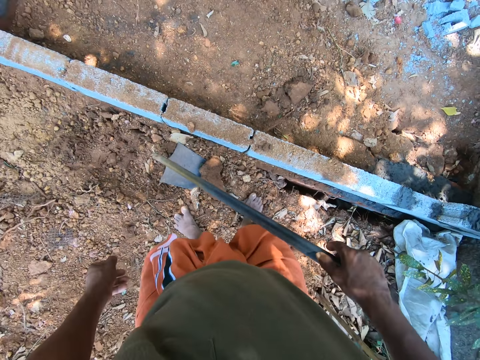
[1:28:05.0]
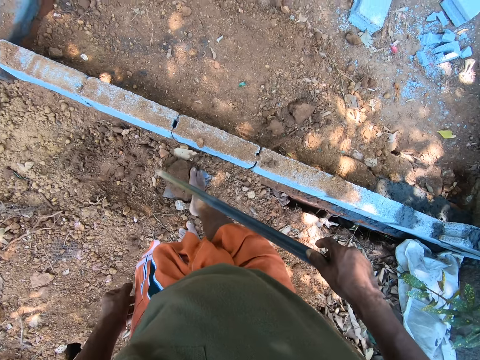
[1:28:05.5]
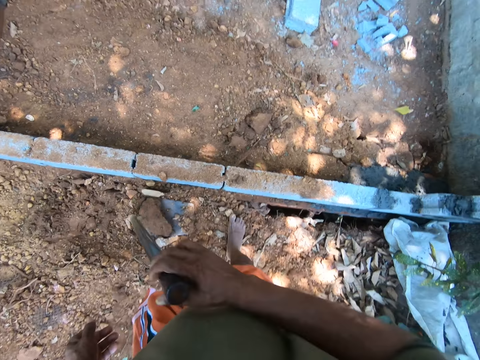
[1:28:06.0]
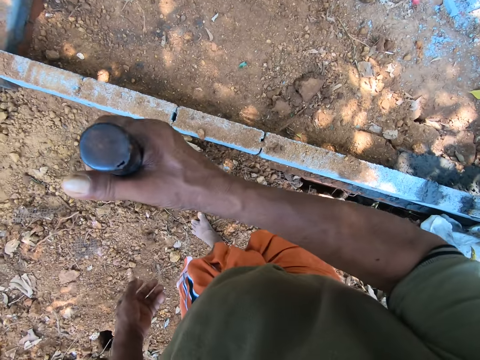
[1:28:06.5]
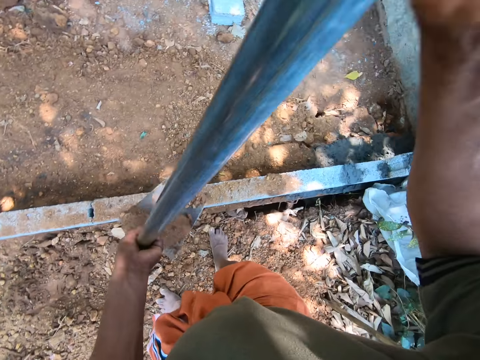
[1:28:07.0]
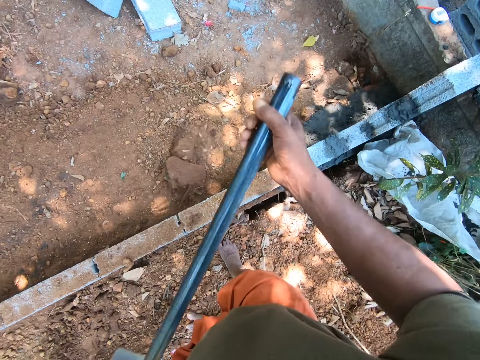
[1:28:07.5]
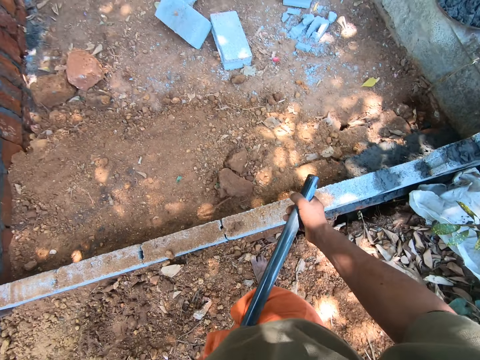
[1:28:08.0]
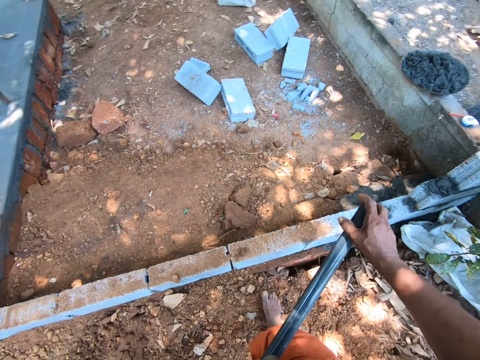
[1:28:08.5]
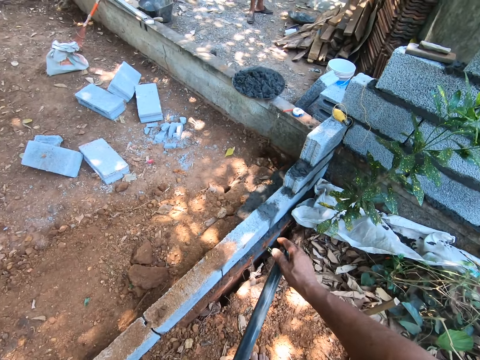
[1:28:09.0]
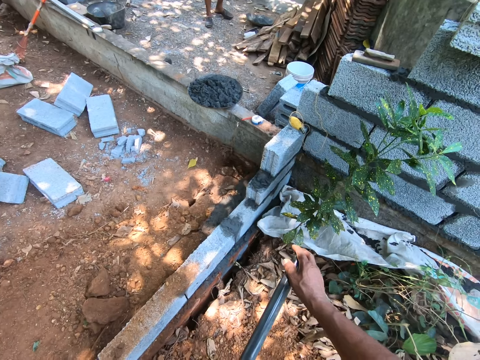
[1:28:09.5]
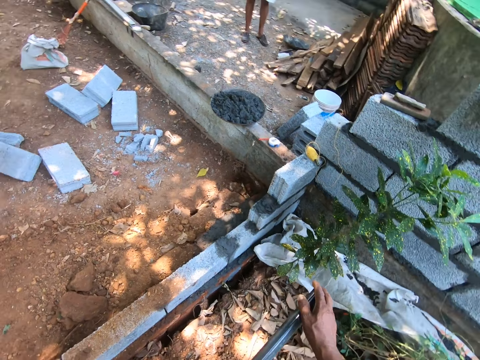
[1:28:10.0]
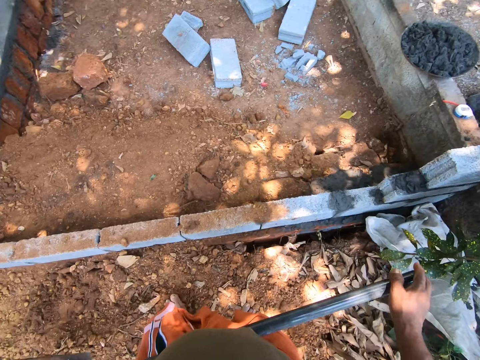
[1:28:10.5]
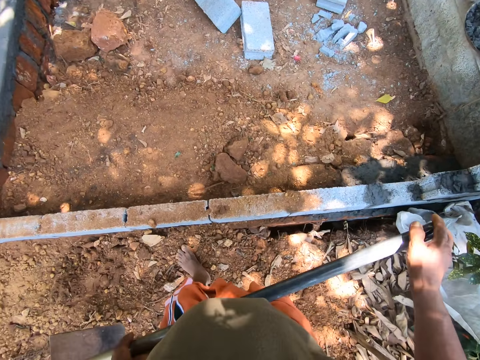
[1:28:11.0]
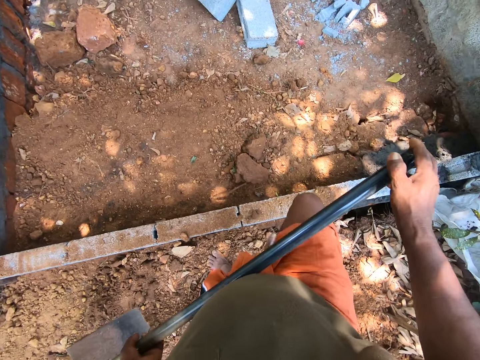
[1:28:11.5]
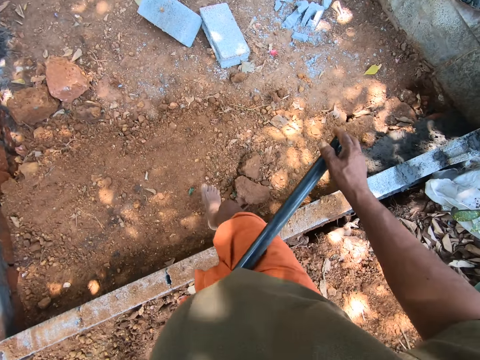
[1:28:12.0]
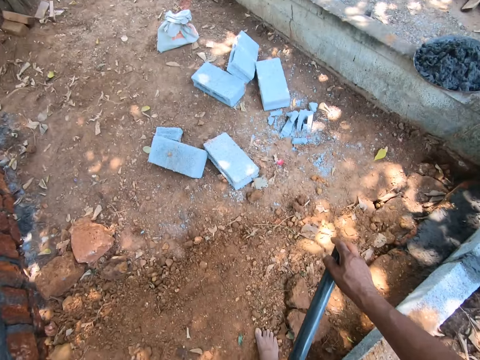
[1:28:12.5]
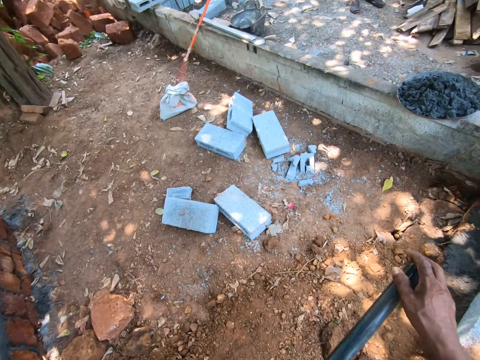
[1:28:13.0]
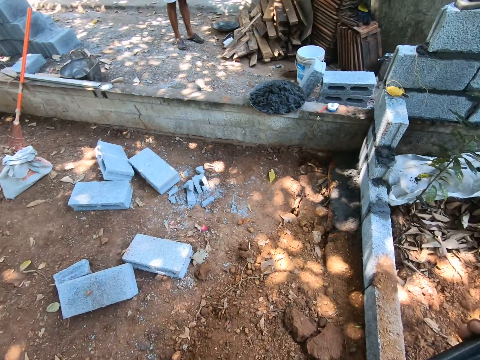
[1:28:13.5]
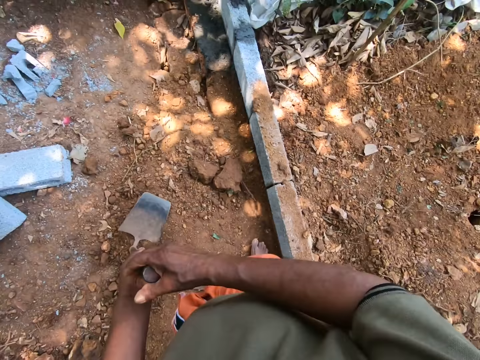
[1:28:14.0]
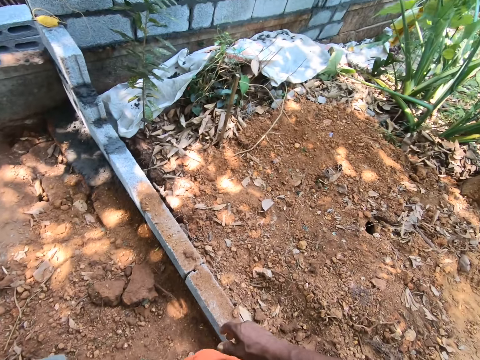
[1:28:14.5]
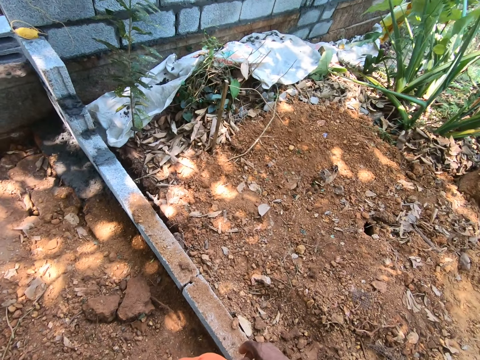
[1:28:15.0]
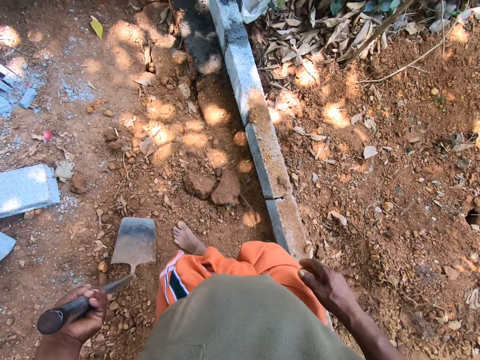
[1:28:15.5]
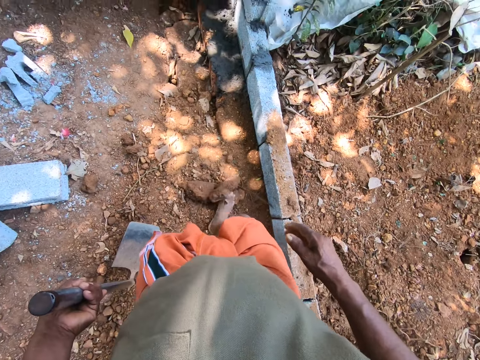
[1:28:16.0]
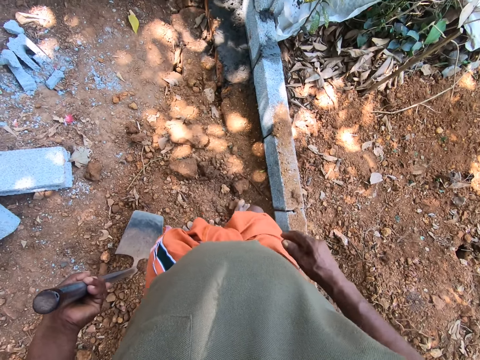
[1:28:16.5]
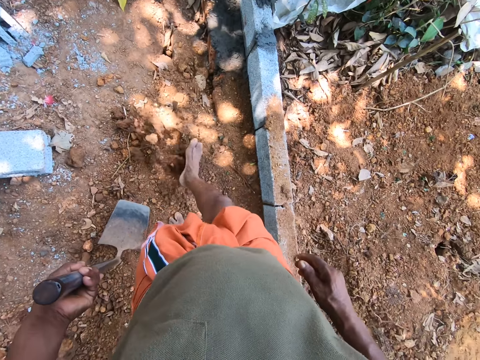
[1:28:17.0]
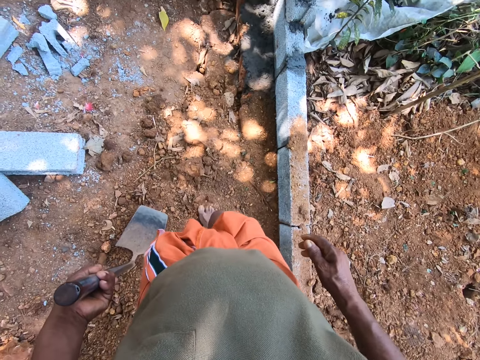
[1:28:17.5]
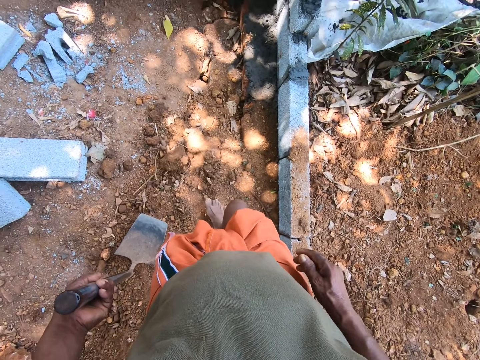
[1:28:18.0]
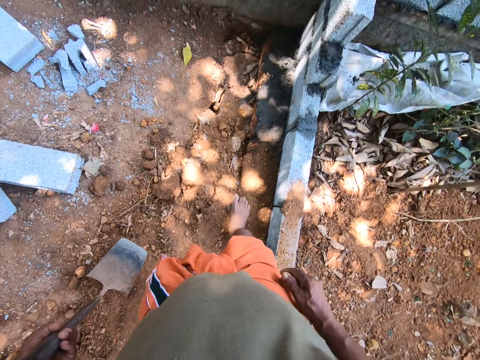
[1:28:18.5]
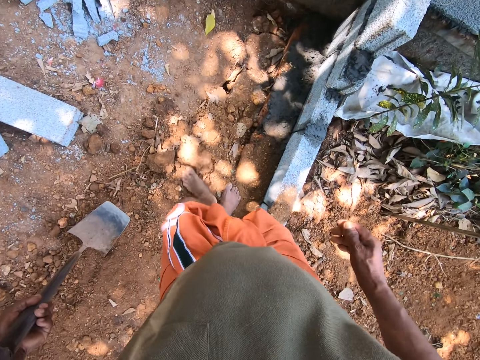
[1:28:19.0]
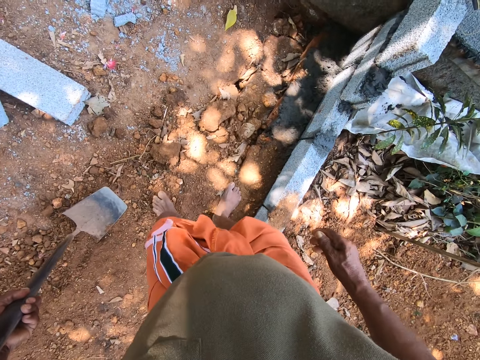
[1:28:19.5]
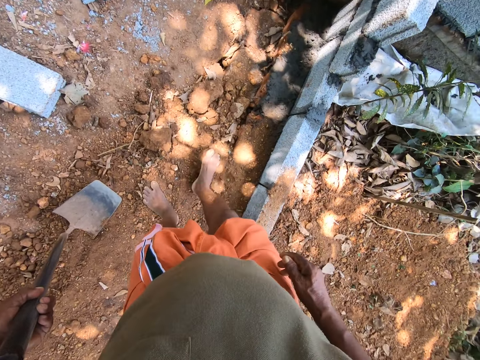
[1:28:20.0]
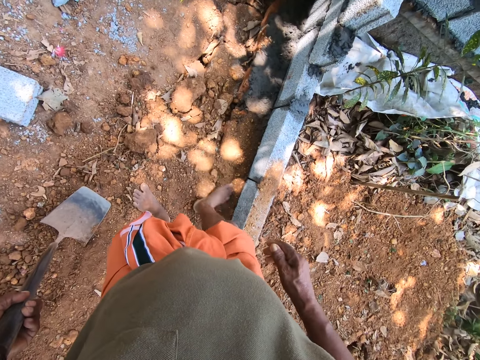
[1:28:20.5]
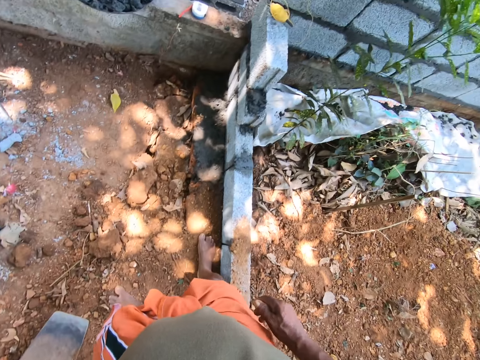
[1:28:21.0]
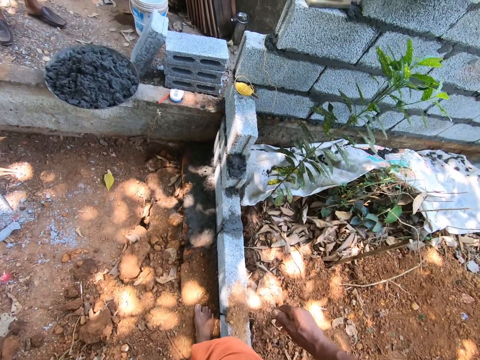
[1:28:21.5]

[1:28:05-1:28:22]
The camera wearer digs with a hoe in both hands. He puts sand on the hoe with his foot. He throws soil with the hoe in his right hand. He digs with the hoe in both hands. He carries the hoe with both hands. He drops the hoe on the ground with his right hand. He pushes the sand with his right foot.

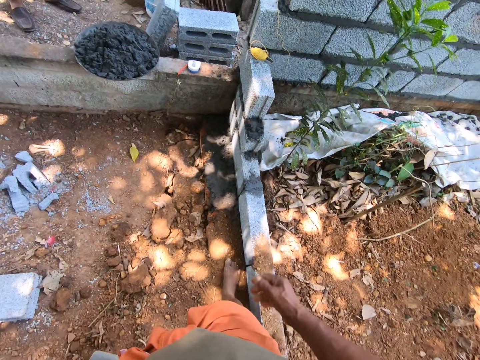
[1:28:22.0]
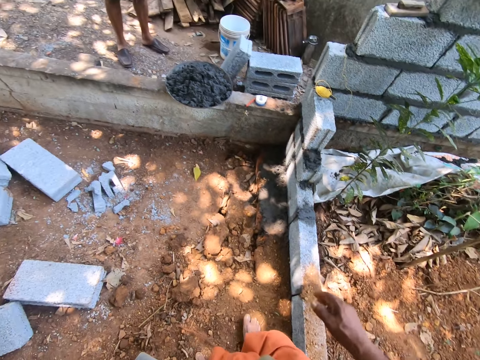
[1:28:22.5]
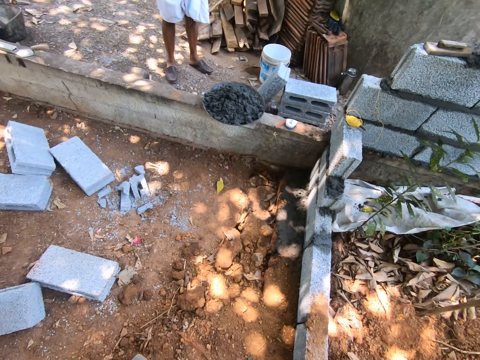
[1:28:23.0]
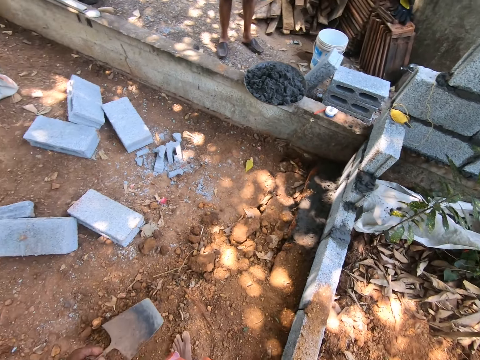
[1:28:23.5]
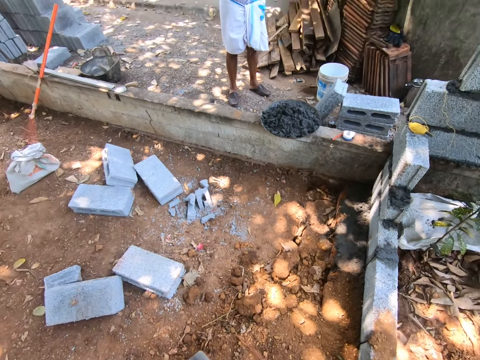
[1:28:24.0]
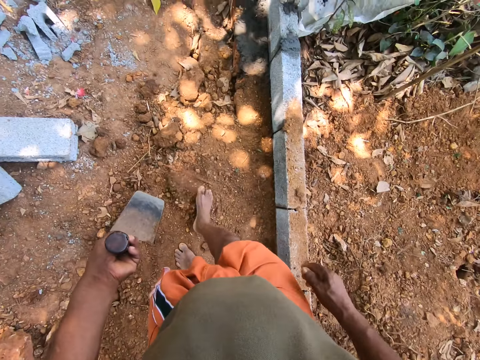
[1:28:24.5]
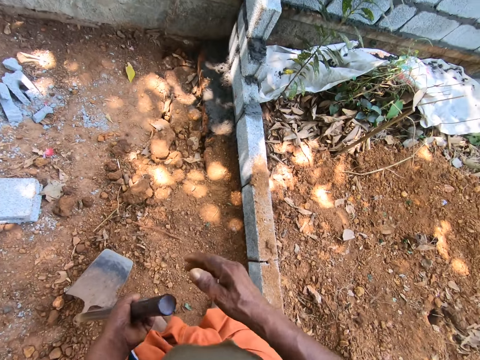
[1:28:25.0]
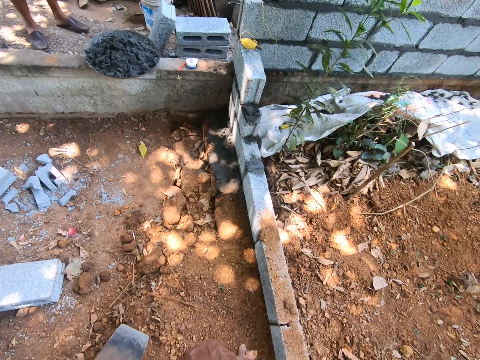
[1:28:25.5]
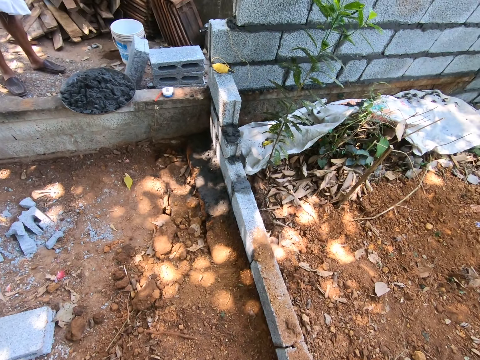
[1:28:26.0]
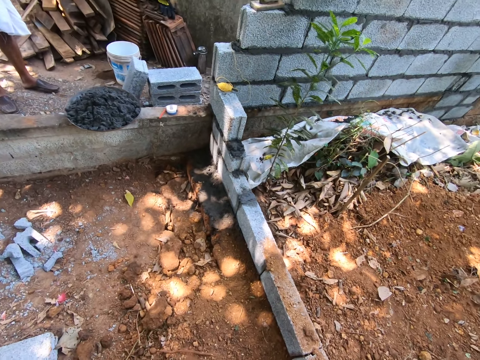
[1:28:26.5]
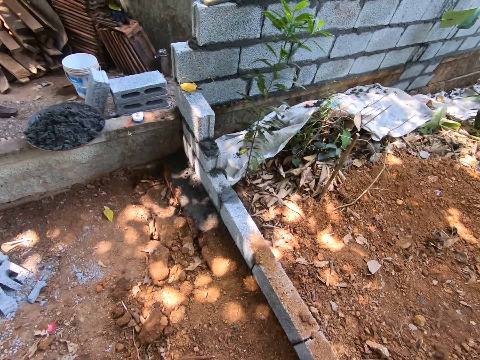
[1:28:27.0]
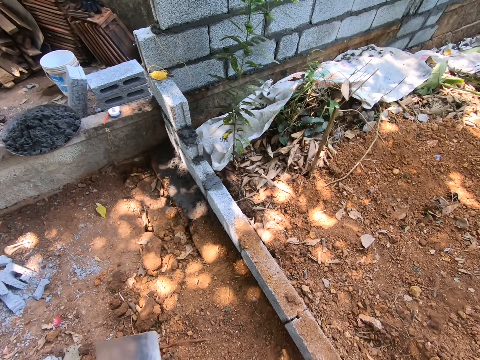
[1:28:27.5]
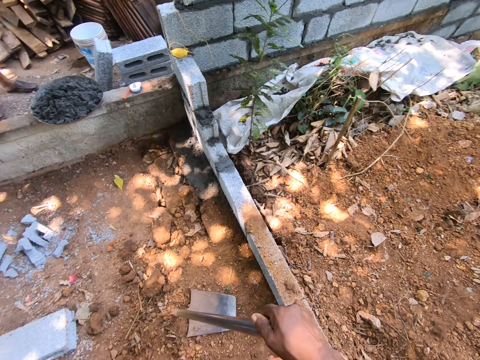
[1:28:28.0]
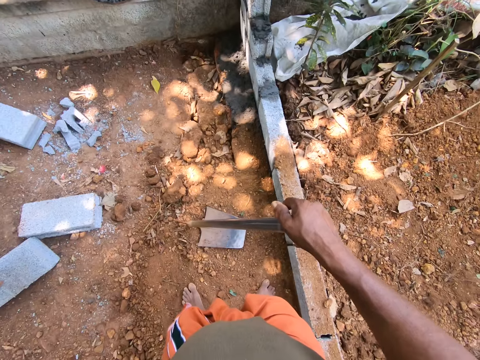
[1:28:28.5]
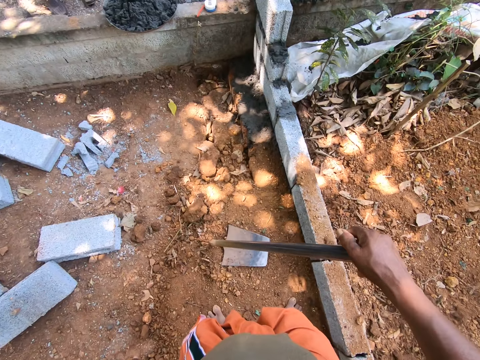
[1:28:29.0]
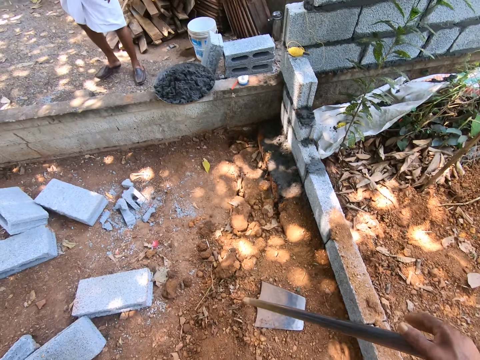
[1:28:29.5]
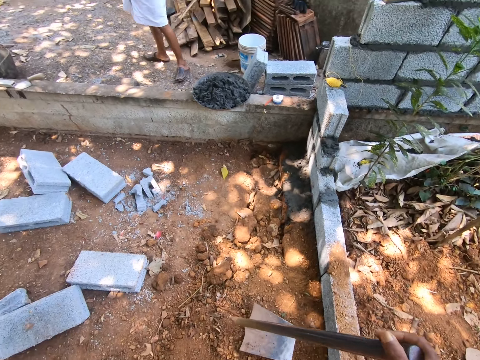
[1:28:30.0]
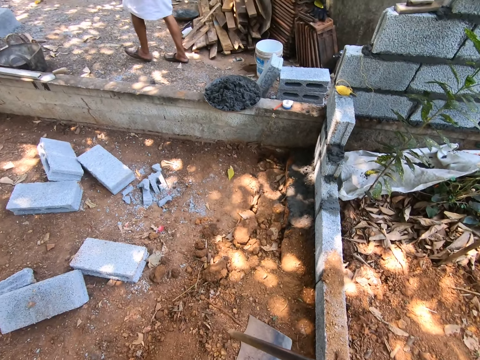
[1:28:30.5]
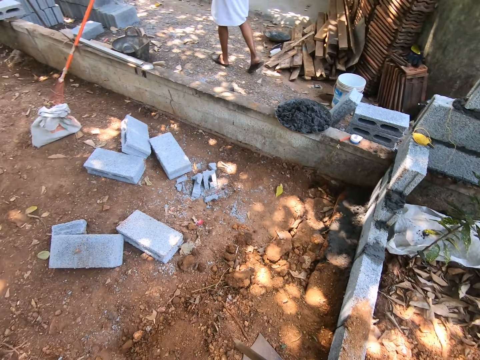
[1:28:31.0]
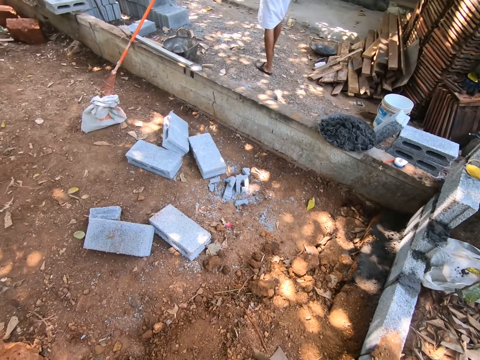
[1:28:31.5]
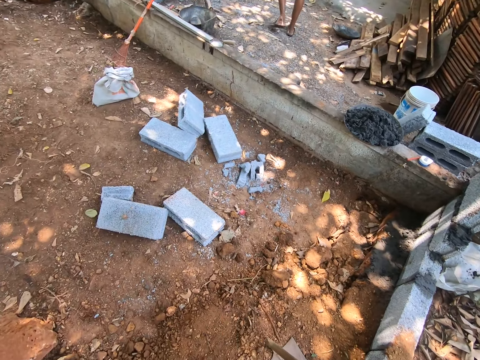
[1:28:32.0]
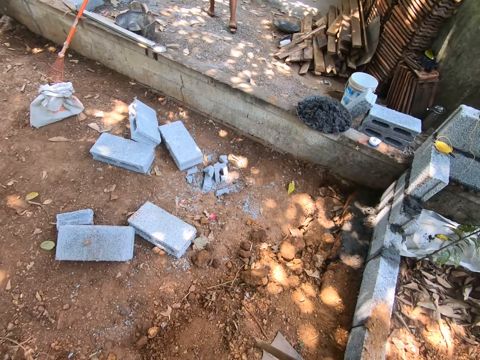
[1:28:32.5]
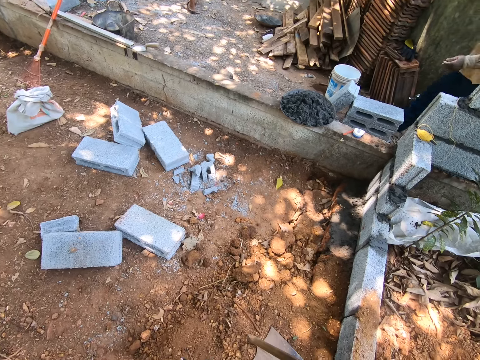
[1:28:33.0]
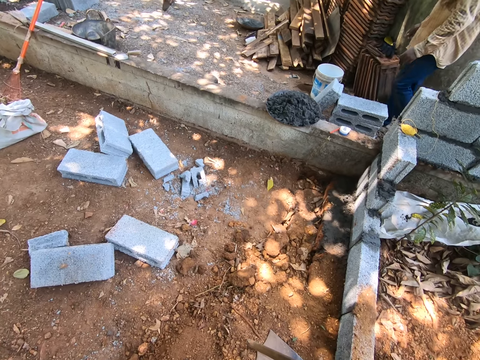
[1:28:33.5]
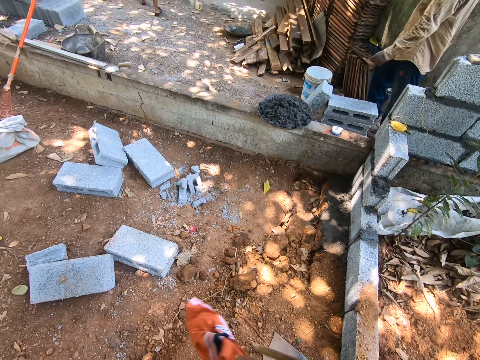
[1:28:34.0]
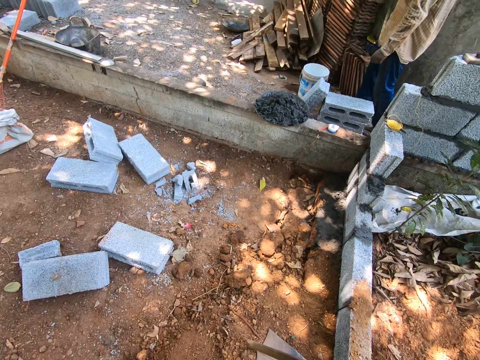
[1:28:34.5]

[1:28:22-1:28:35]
The camera wearer looks in front. He holds the hoe with both hands. He holds the hoe with his right hand. He looks in front.
